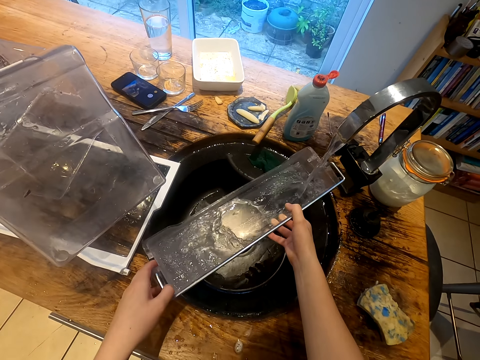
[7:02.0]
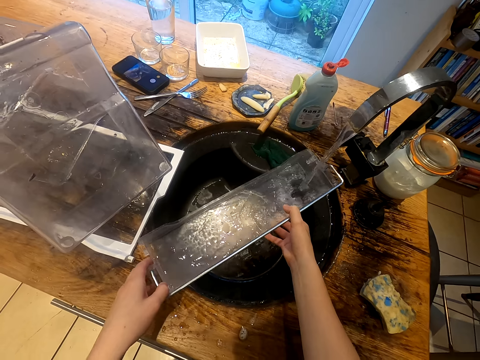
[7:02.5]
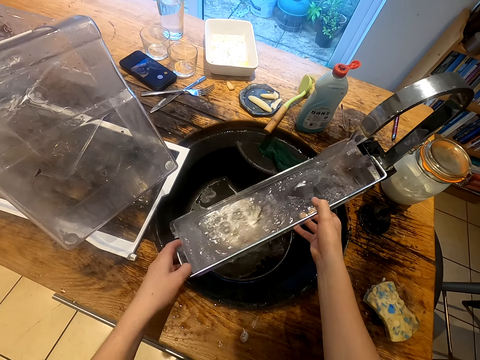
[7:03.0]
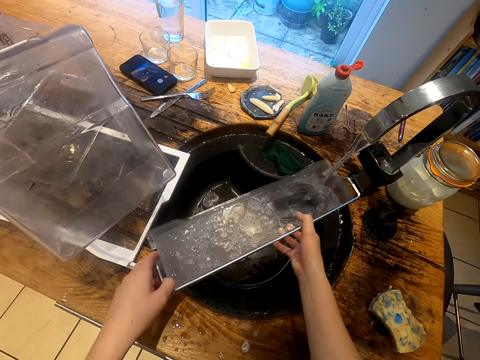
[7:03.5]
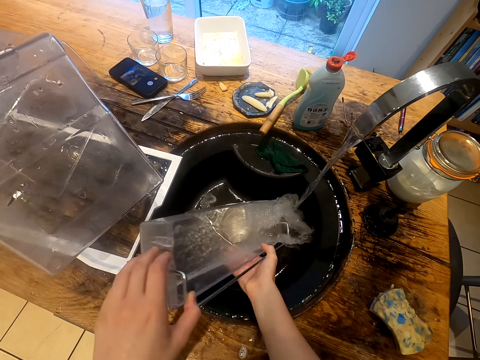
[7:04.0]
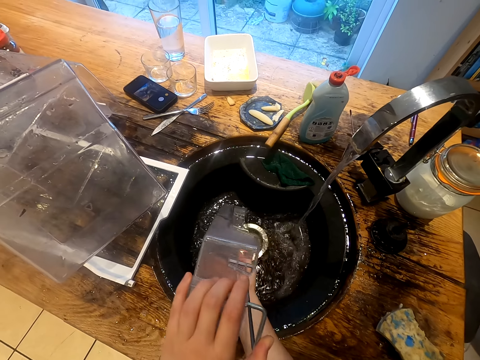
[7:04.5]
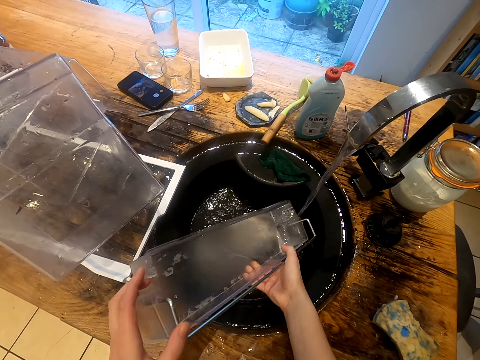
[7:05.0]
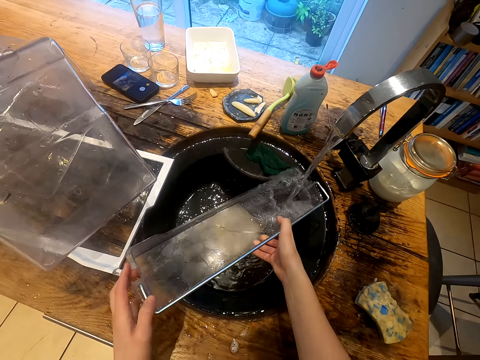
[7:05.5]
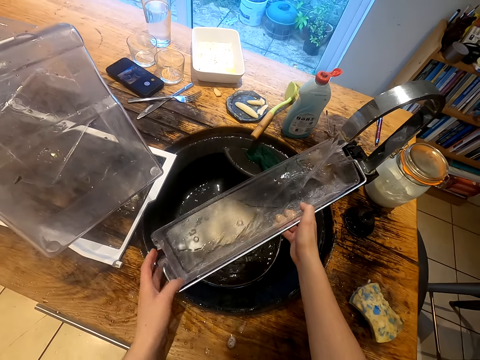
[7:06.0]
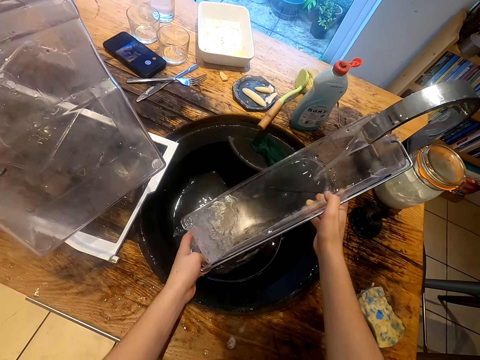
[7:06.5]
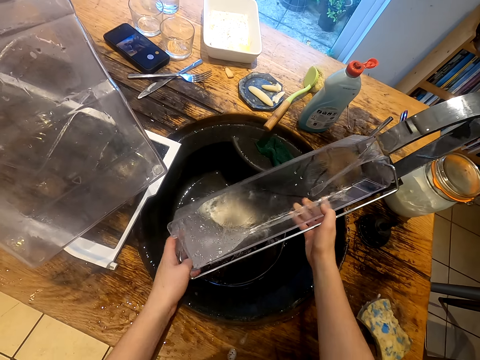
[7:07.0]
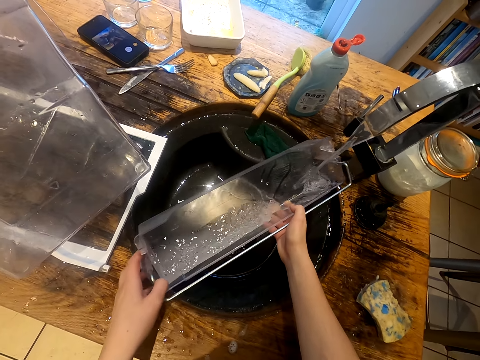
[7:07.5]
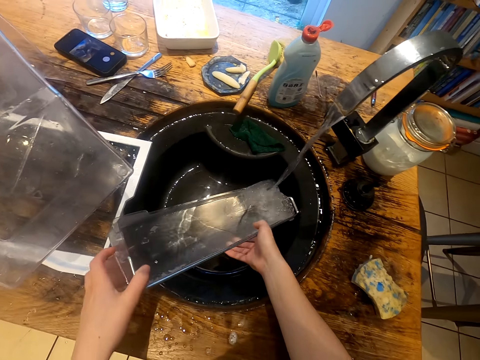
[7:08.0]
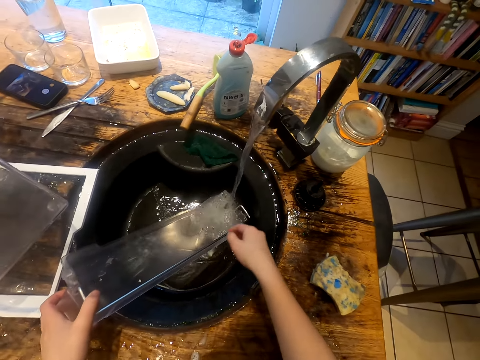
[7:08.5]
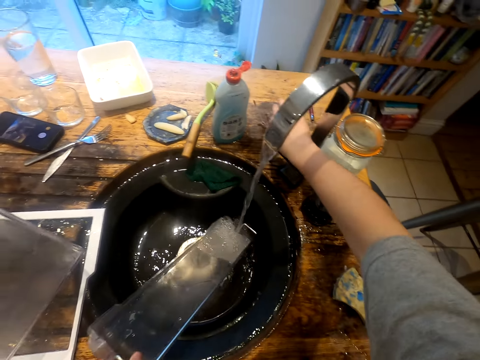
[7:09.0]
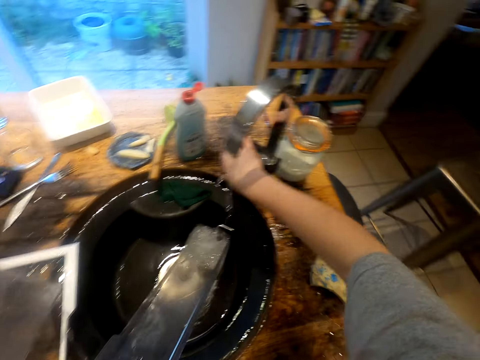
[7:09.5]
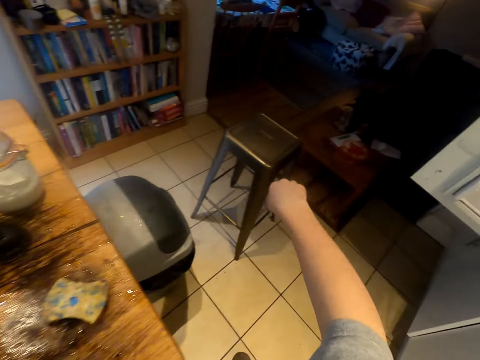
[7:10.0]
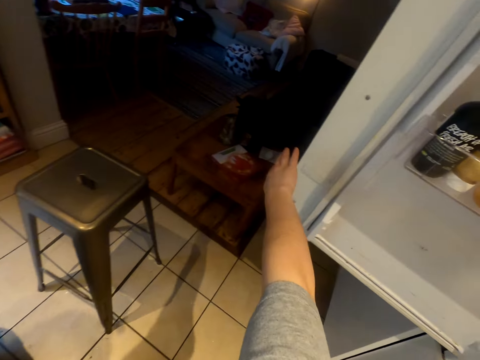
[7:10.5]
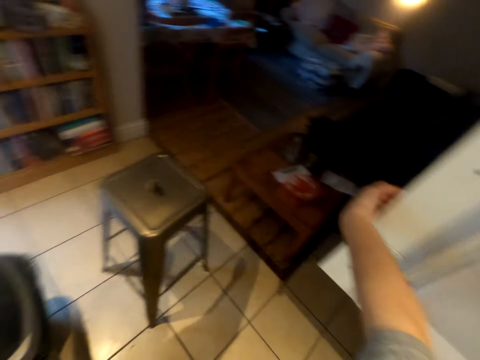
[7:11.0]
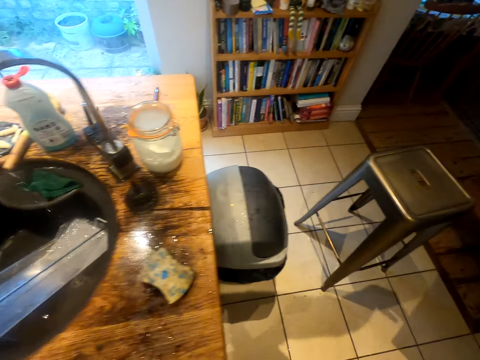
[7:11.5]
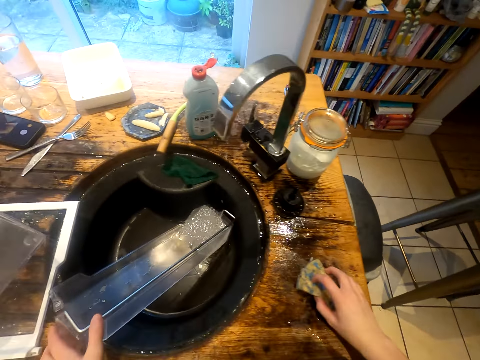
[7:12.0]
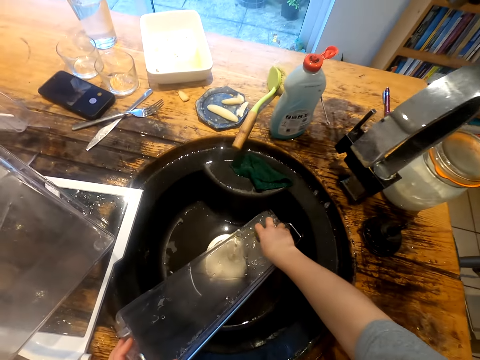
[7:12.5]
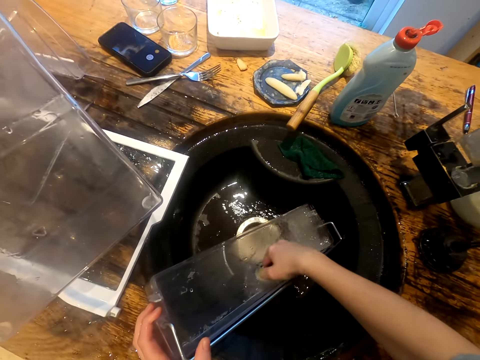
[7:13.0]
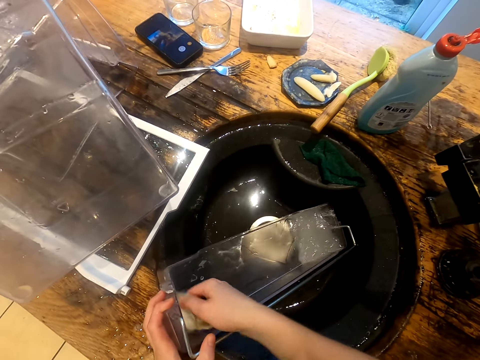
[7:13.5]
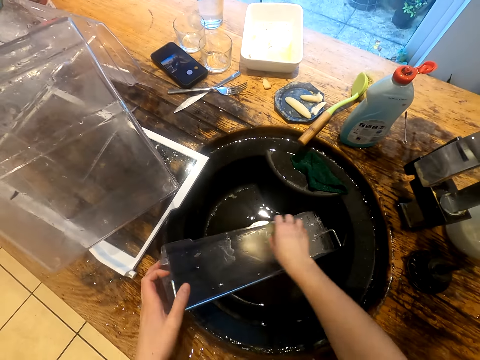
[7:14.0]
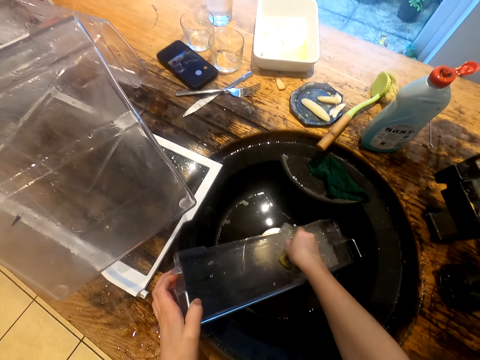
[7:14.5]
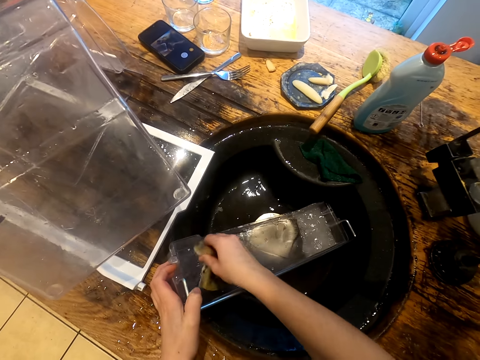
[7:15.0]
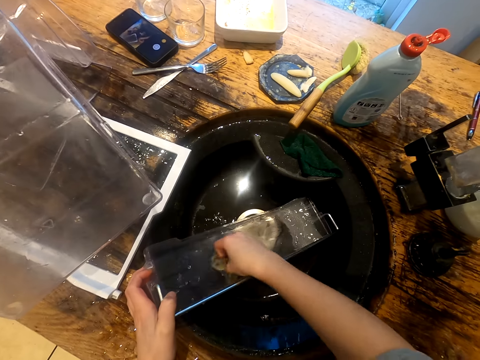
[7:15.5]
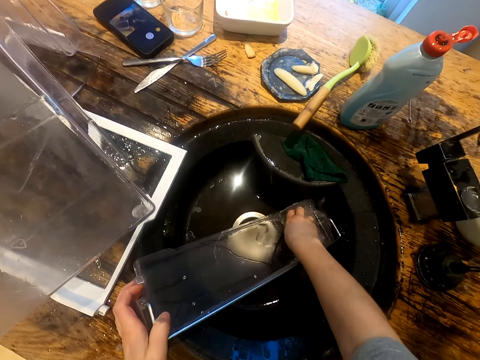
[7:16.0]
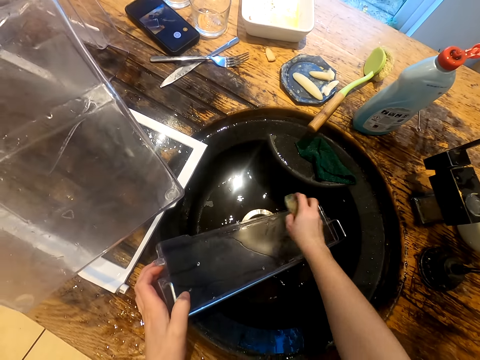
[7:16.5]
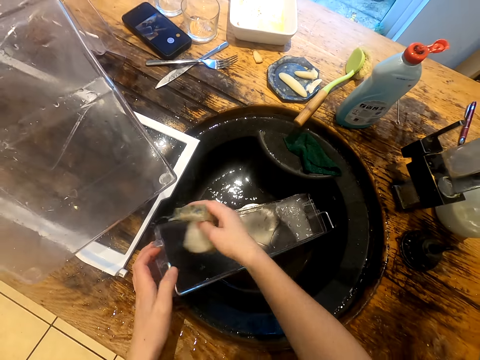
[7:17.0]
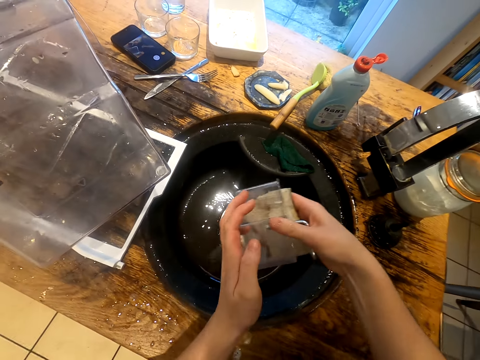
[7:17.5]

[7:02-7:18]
The camera wearer pours water from the crisper drawer. They fetch water in the crisper drawer. They turn off the water tap. They close the fridge door. They take a utensils cleaner. They wash the crisper drawer.

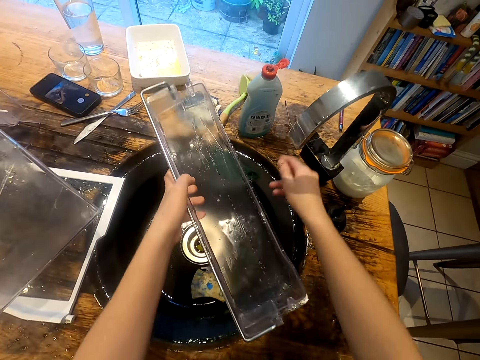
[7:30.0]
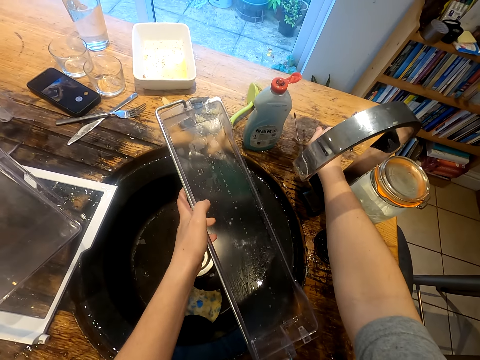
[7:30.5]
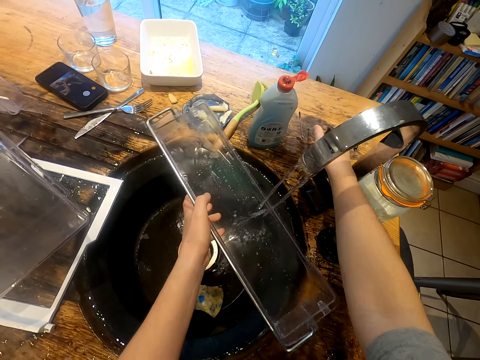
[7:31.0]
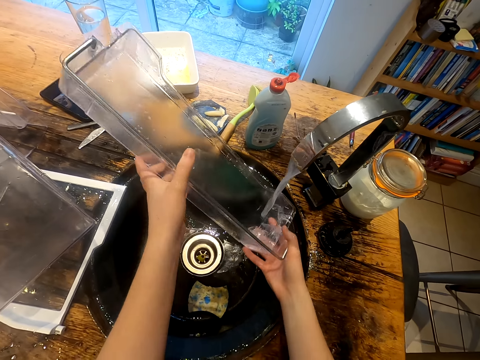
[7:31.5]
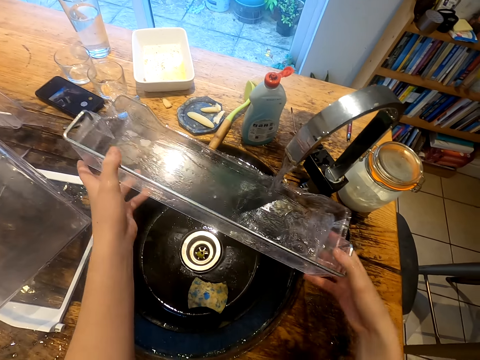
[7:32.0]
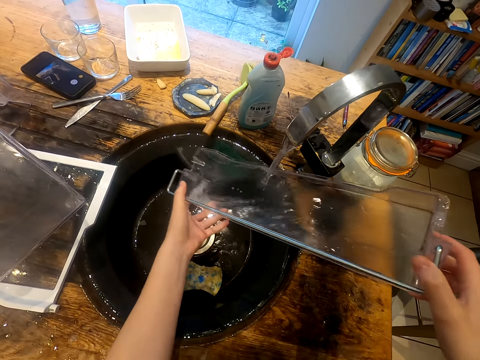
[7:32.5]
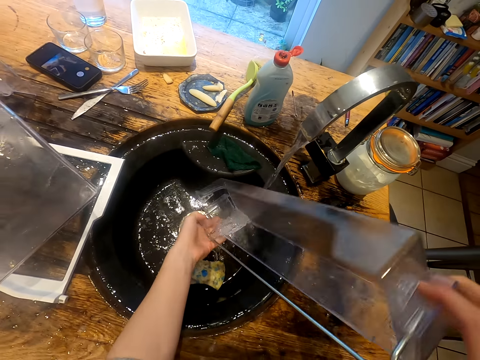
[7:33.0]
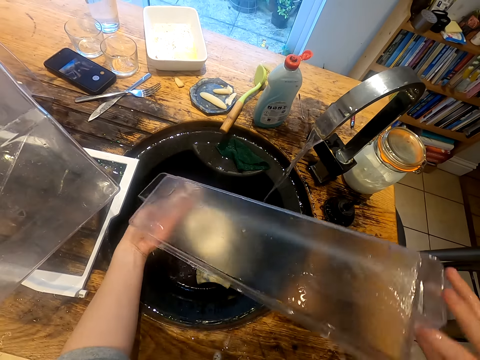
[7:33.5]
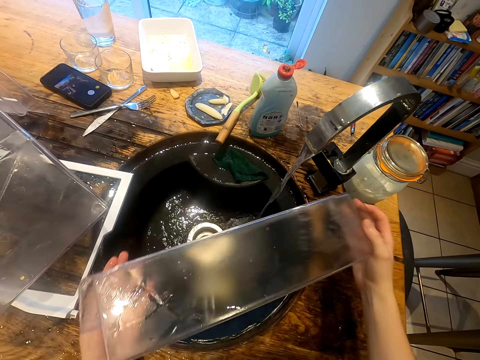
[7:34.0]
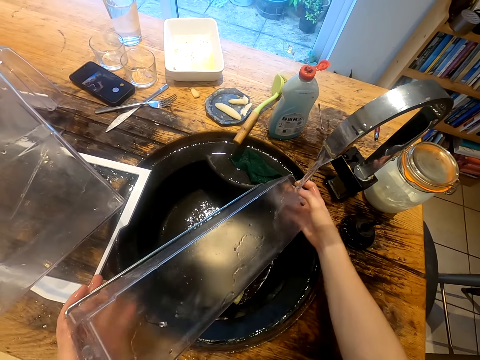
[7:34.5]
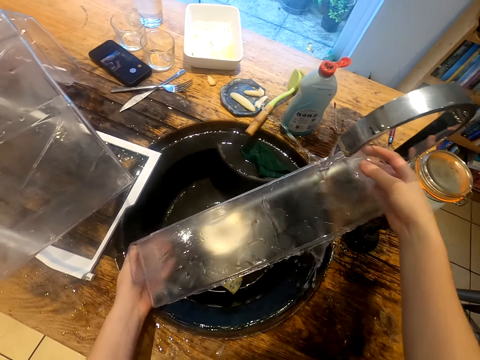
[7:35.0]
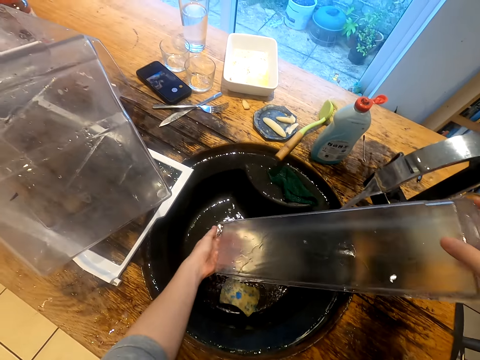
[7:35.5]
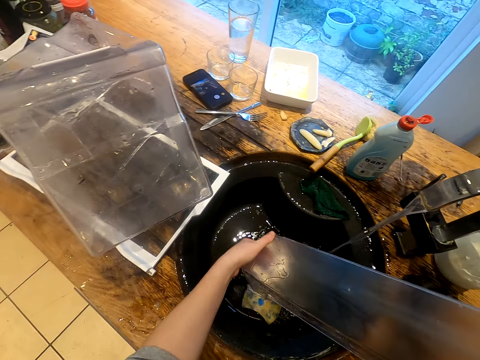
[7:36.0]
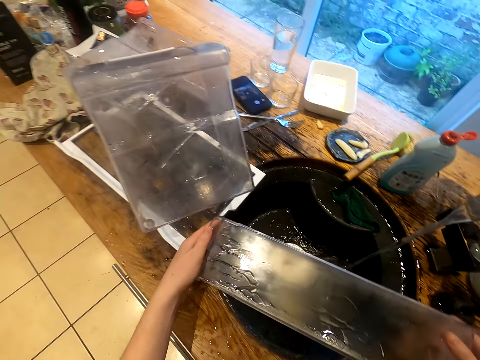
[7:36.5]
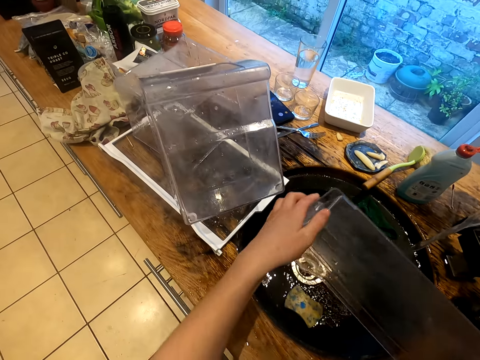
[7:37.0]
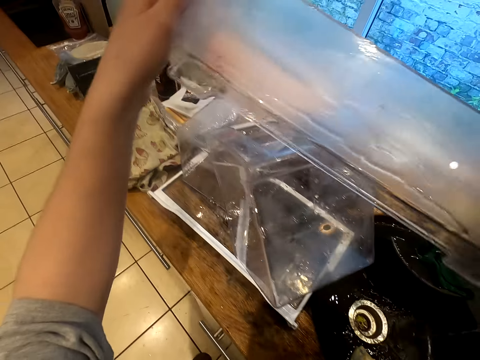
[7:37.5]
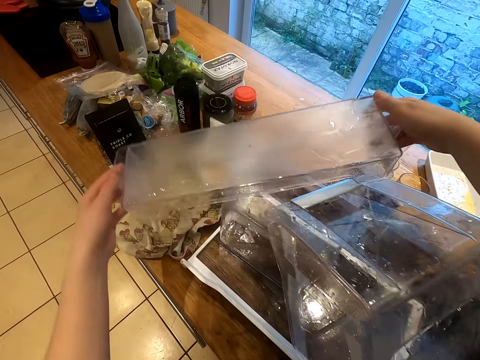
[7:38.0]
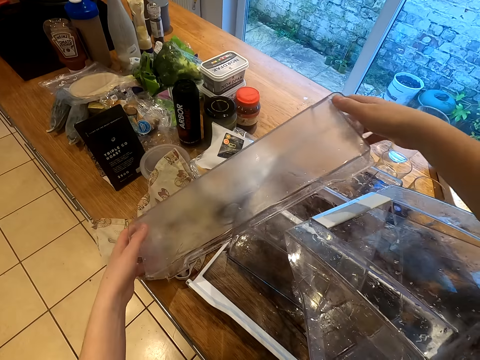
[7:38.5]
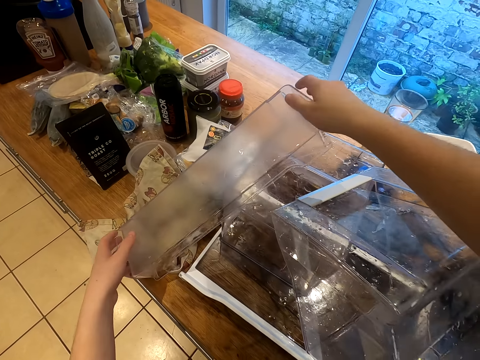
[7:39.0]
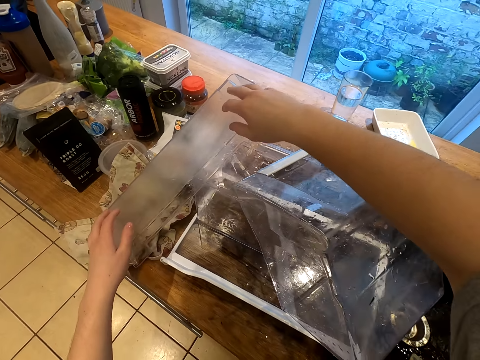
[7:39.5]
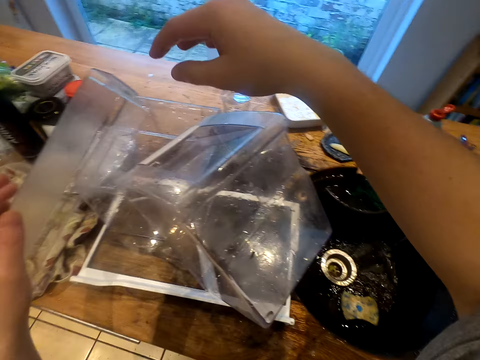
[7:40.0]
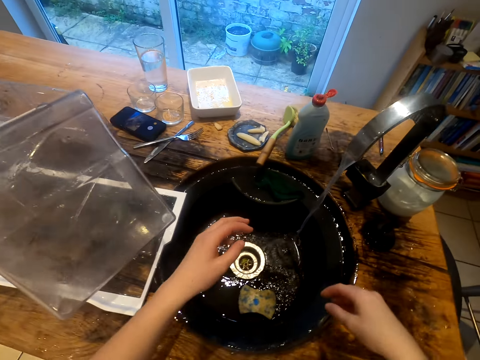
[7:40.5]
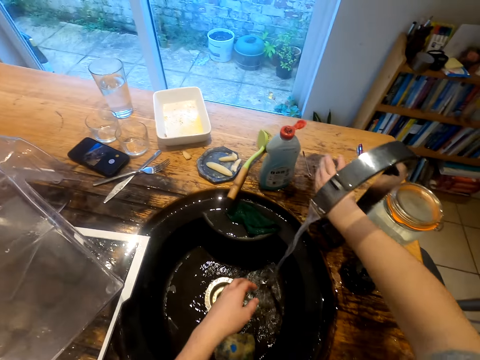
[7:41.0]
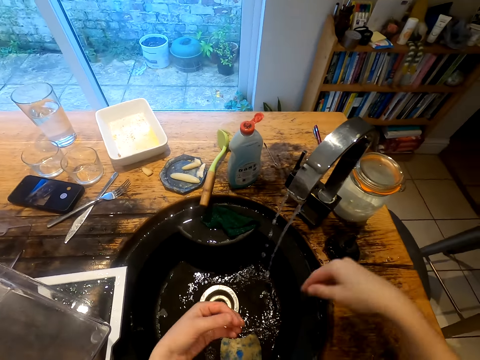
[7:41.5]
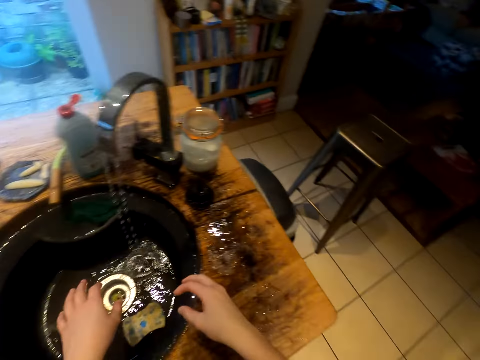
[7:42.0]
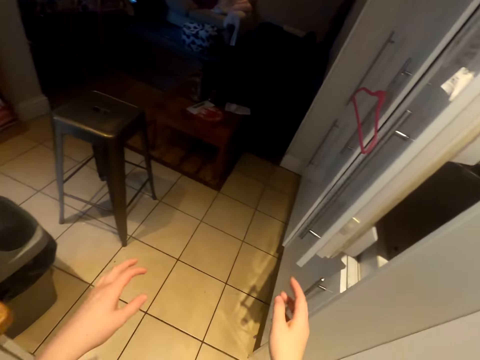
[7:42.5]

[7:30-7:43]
The camera wearer turns on the water tap. They rinse the crisper drawer. They put aside the crisper drawer. They turn off the water tap.
